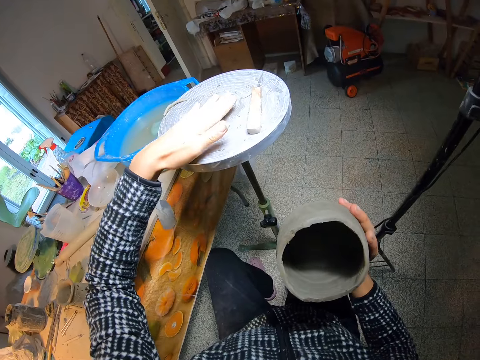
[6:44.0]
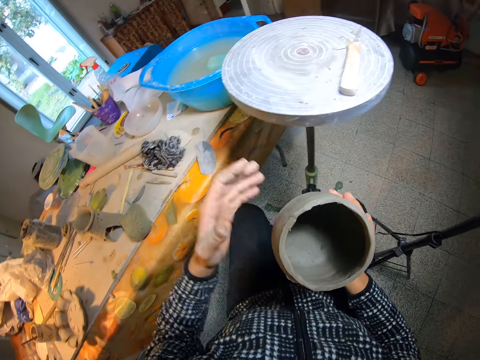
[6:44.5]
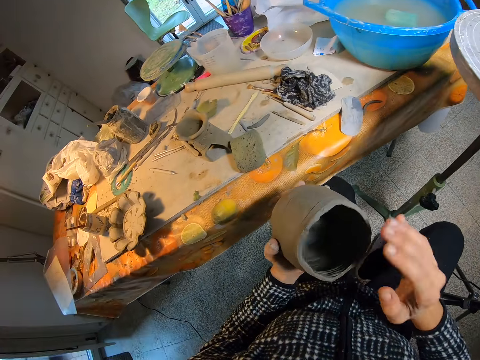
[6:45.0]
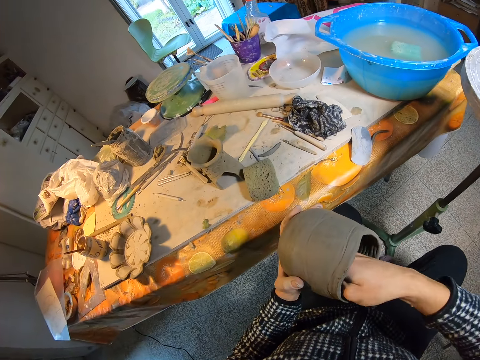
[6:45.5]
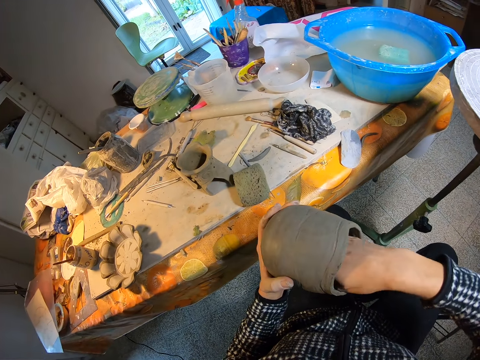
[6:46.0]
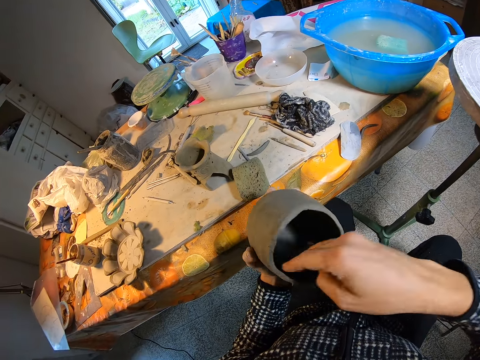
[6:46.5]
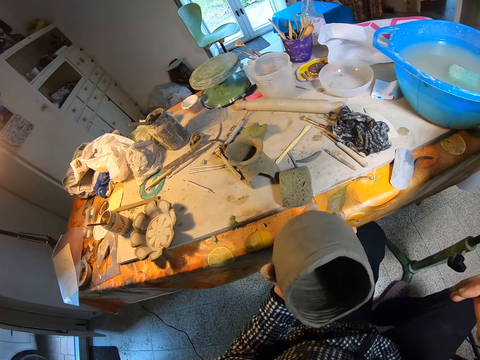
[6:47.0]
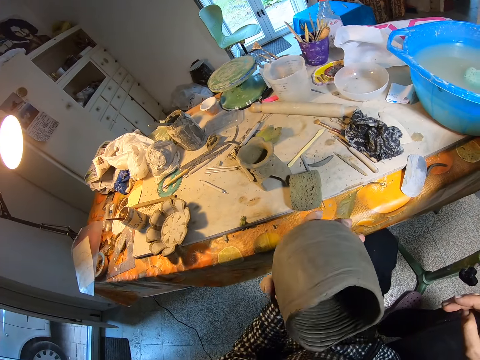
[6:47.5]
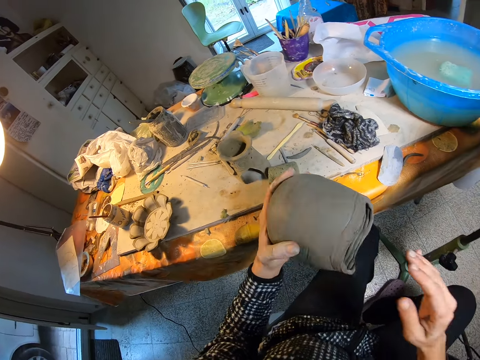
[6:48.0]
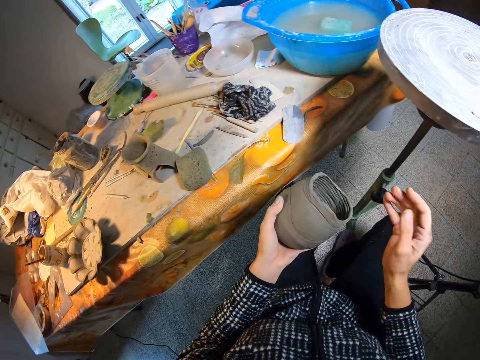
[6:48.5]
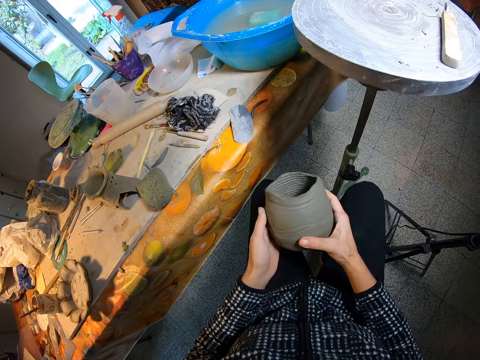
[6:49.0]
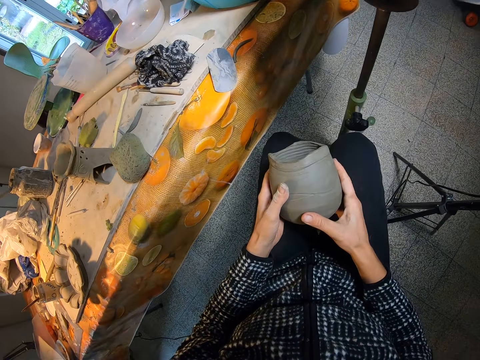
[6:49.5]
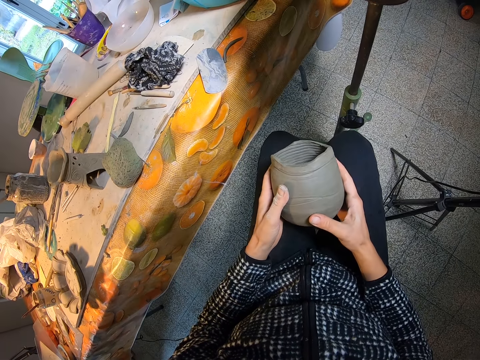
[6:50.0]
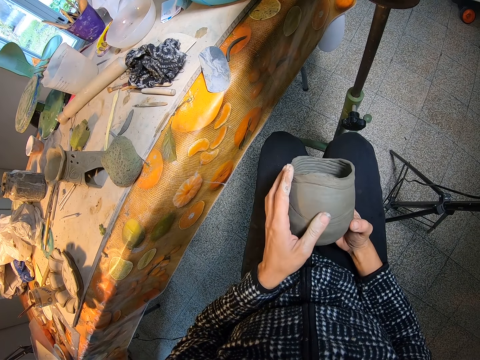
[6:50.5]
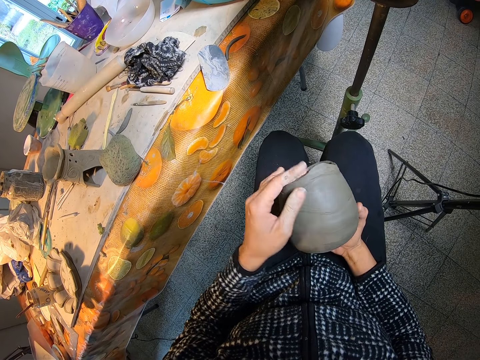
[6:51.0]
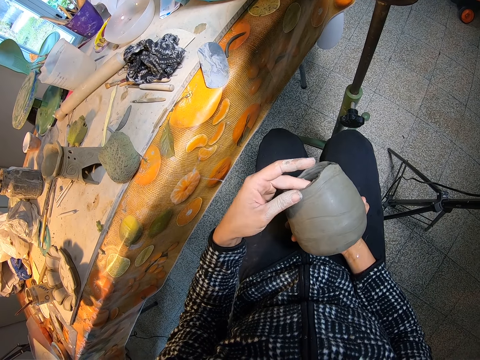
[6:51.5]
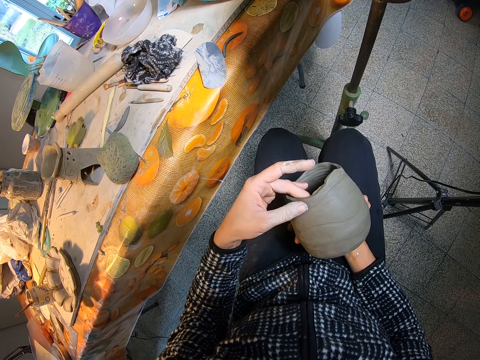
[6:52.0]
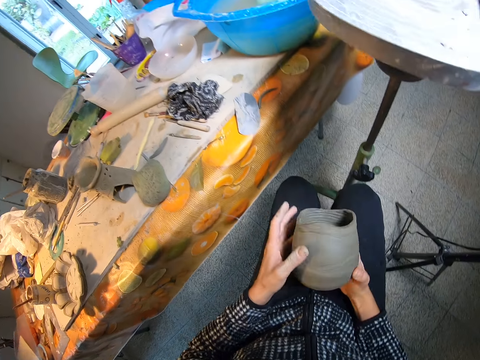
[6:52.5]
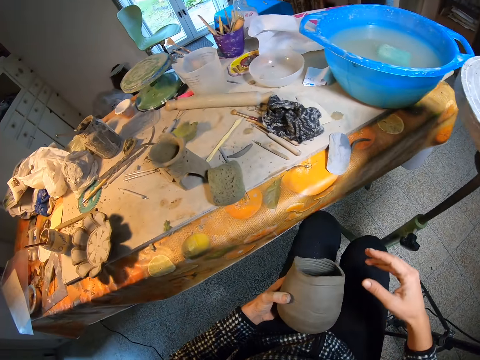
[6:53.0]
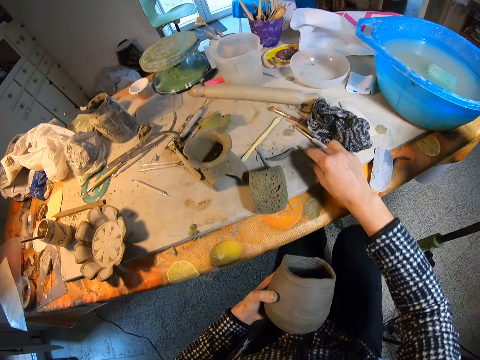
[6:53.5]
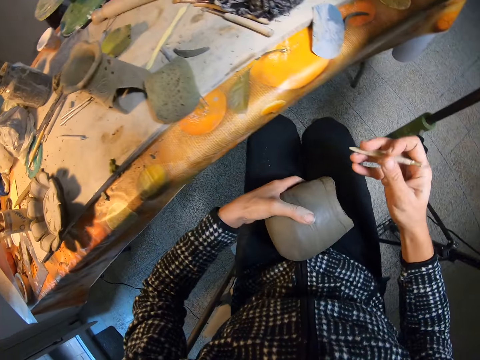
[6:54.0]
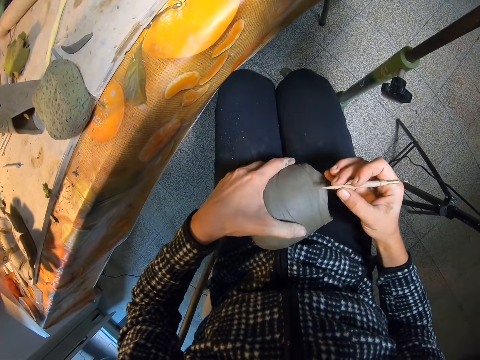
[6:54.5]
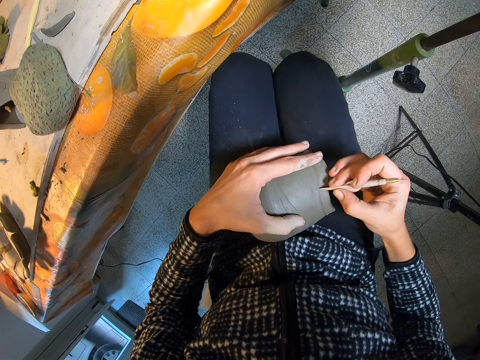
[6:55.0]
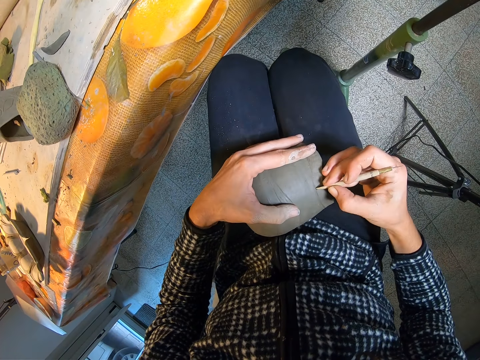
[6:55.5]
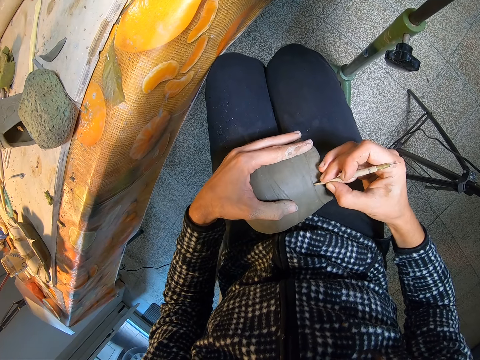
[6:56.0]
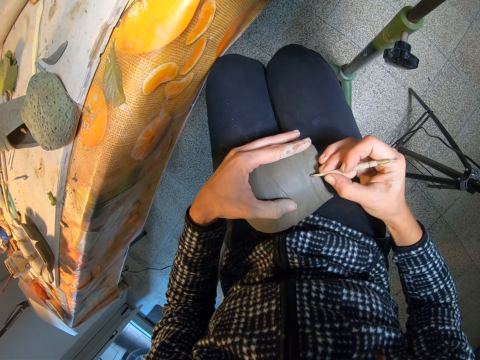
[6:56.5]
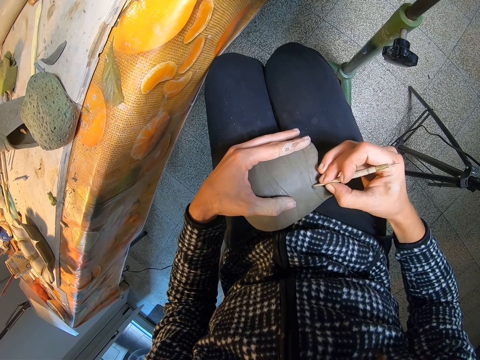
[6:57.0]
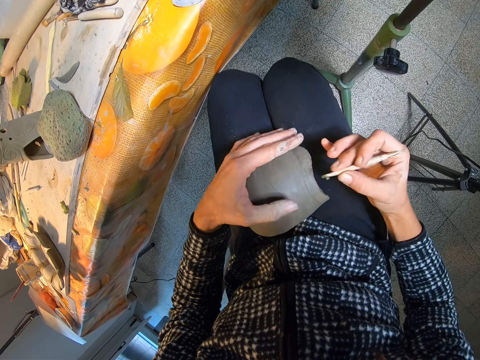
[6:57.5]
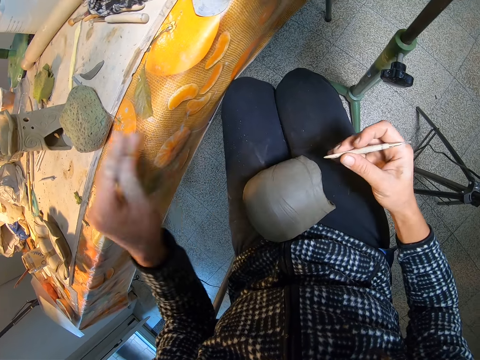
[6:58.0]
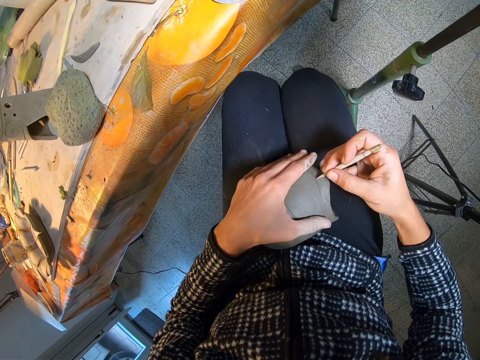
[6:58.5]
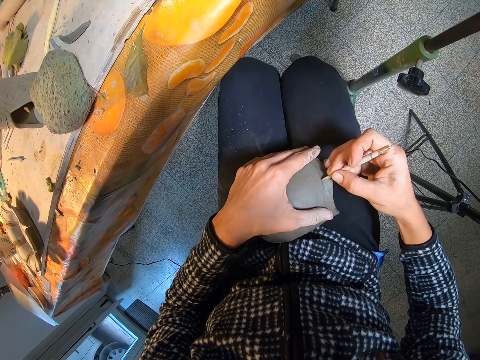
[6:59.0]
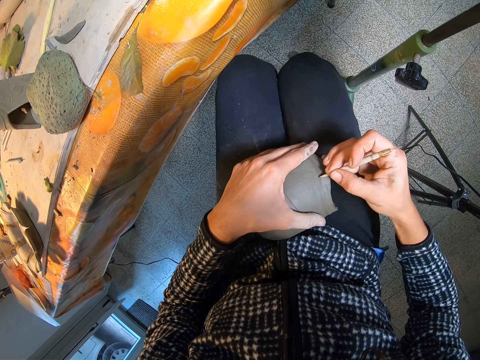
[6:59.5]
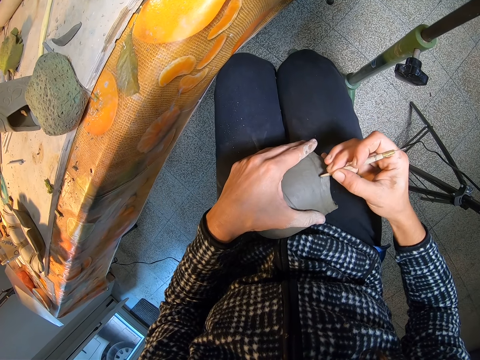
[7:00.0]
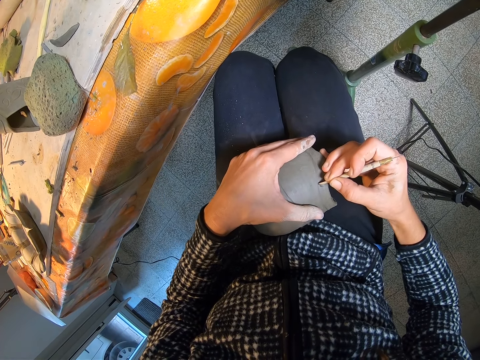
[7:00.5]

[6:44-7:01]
The camera wearer wipes off the pieces of clay on the potter's wheel with her left hand. She moves the clay aside. She passes the clay in her right hand to her left hand. She wipes the insides of the clay in her left hand with her right hand. She blows air into the clay in her left hand. She wipes the insides of the clay in her left hand with her right hand. She holds the craft with both hands. She inspects the body of the clay in her hands. She tilts the craft with her hand. She lifts the boxwood tool on the workbench with her right hand. She rests the clay in her left hand on her lap. She shapes the clay with the boxwood tool in her right hand. She wipes off clay on the boxwood tool with her left hand. She drops clay on the table. She shapes the clay with the boxwood tool in her right hand, and holds the clay on her lap with her left hand.

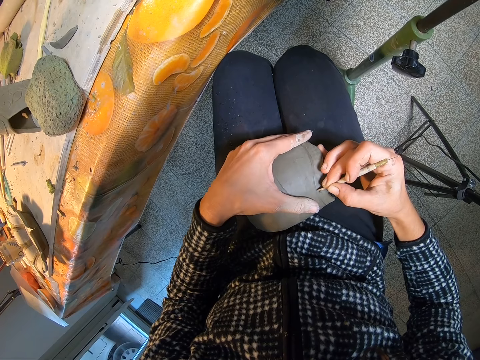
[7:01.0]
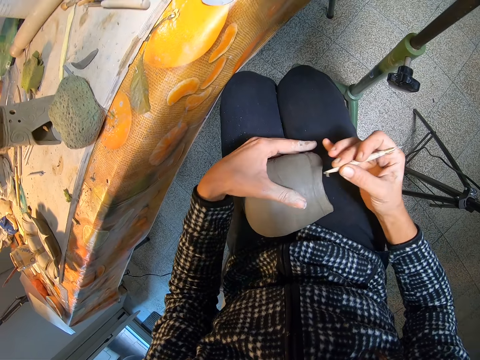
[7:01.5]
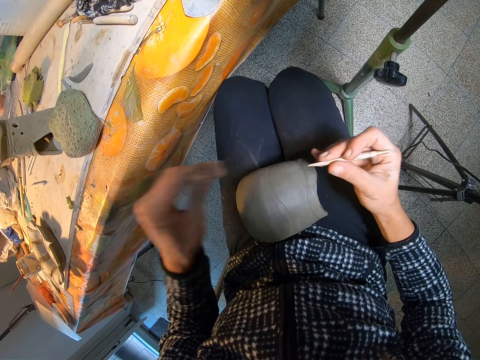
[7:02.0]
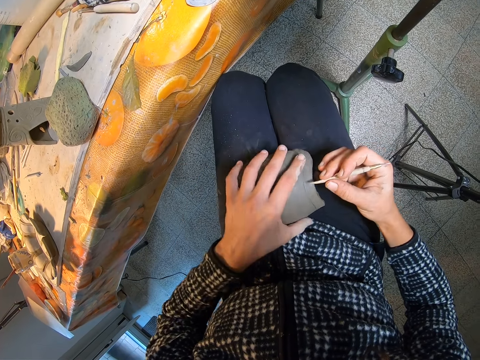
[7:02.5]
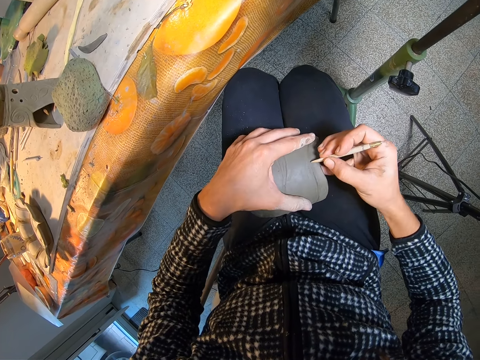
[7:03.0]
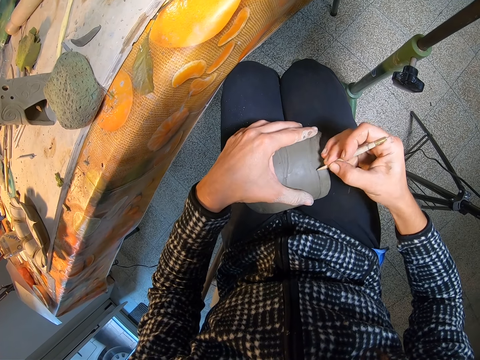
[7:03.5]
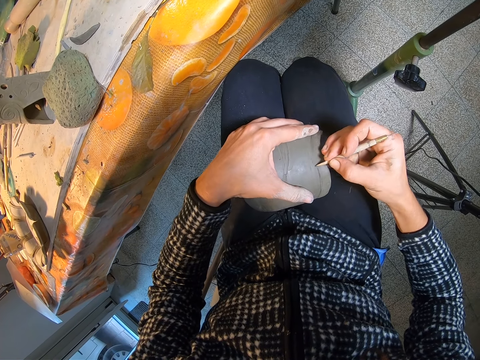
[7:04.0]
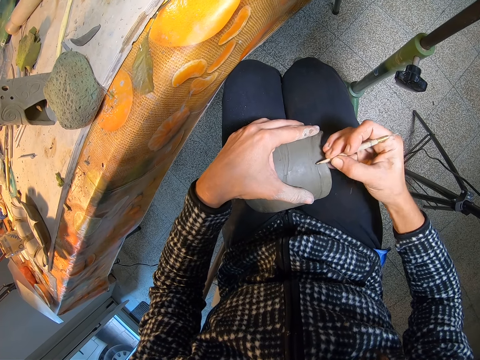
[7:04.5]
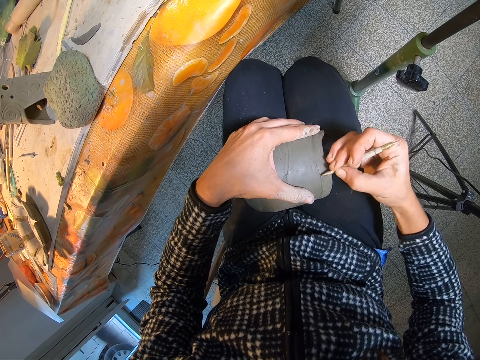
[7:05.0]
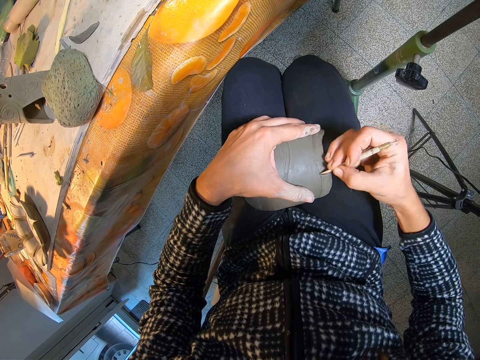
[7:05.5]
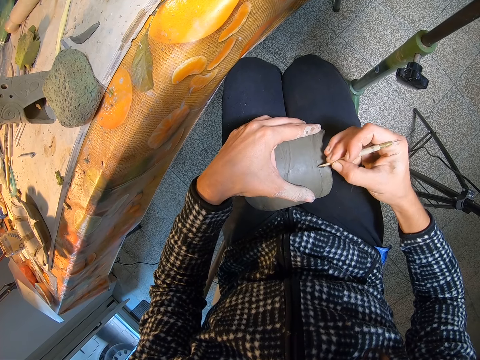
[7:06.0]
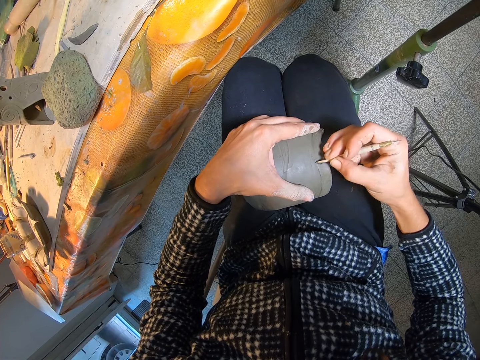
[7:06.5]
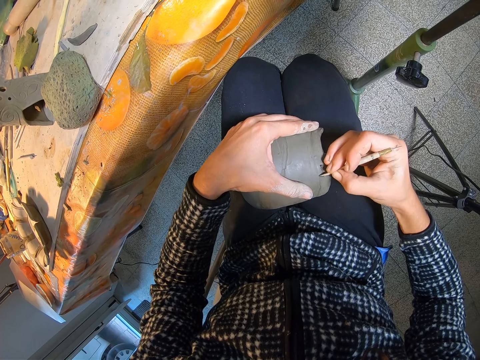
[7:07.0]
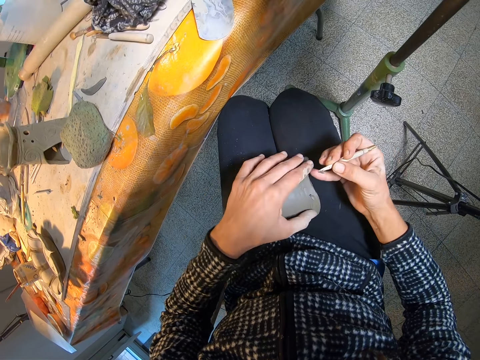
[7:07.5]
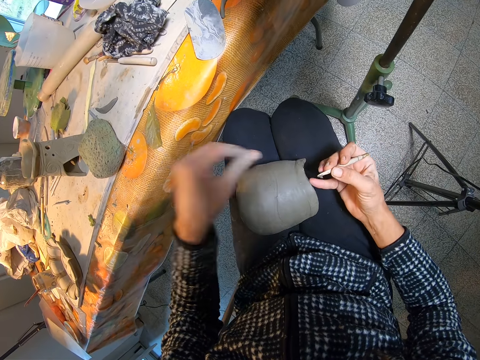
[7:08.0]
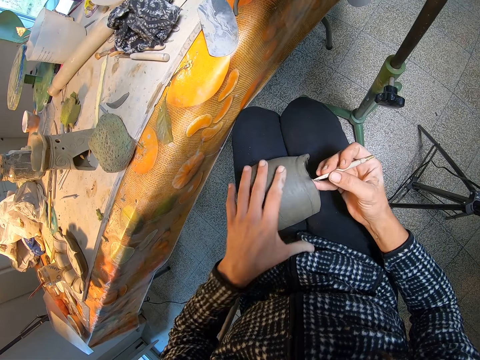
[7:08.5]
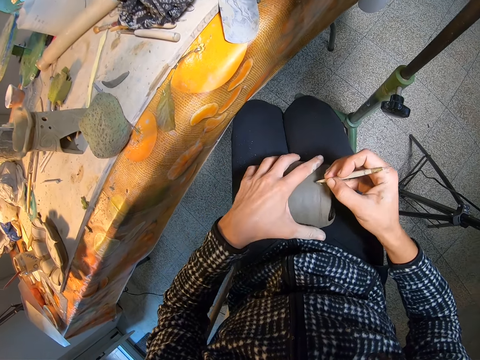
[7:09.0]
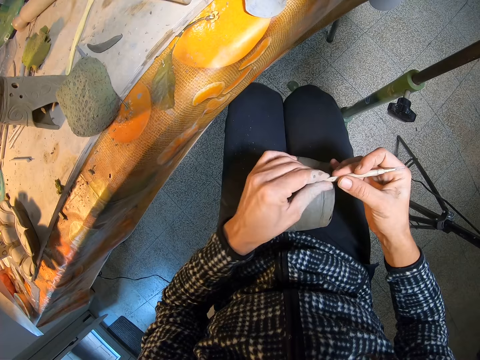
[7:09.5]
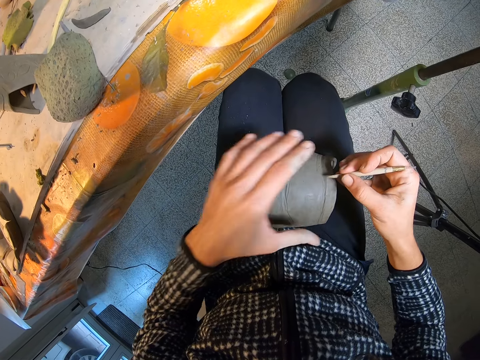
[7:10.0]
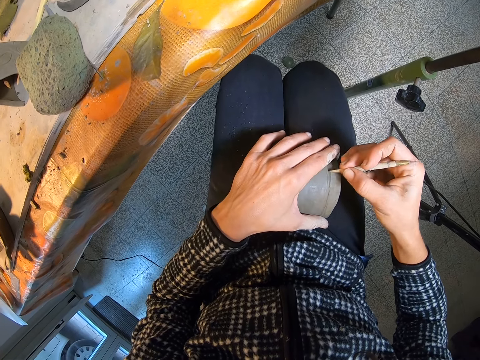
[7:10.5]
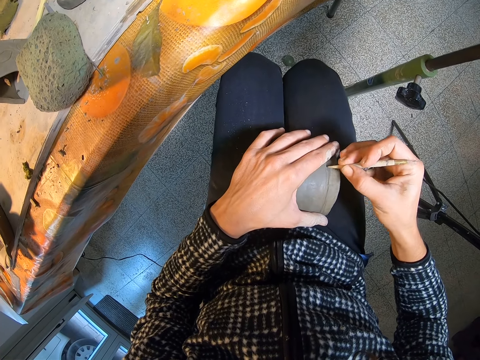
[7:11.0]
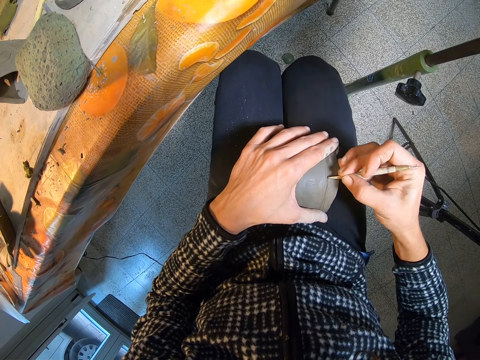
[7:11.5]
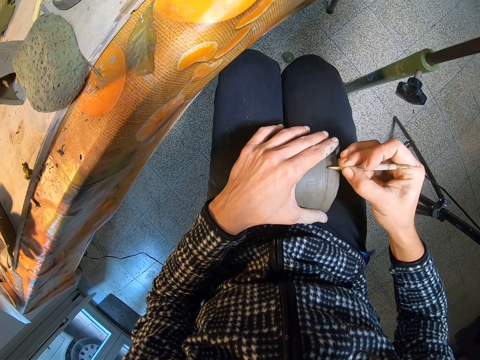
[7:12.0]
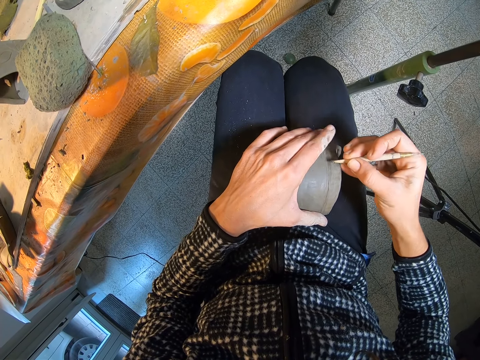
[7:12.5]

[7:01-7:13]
The camera wearer wipes off clay on the boxwood tool with her left hand. She holds the clay on her lap with her left hand. She shapes the clay with the boxwood tool in her right hand. She wipes off clay with her left hand. She drops clay on the table. She holds the clay on her lap with her left hand, and adjusts the clay on her lap with her left hand. She wipes off clay on the boxwood tool with her left hand. She holds the clay on her lap with her left hand, and shapes the clay with the boxwood tool in her right hand.
